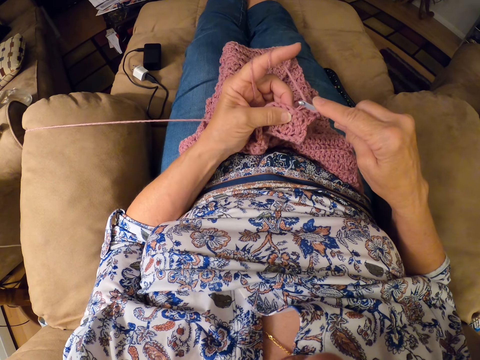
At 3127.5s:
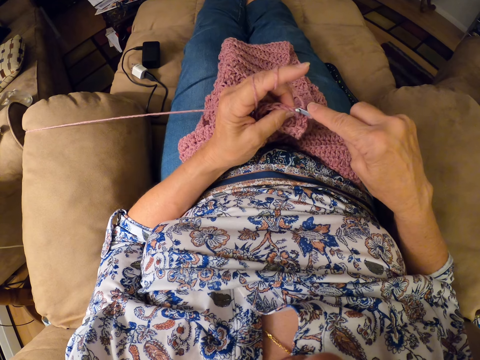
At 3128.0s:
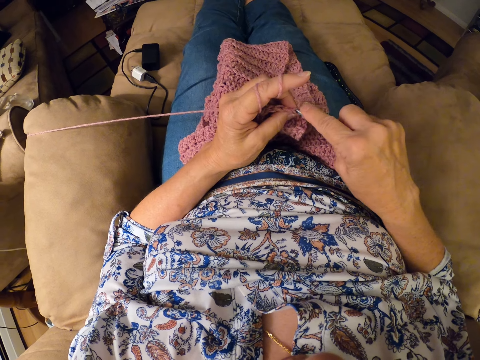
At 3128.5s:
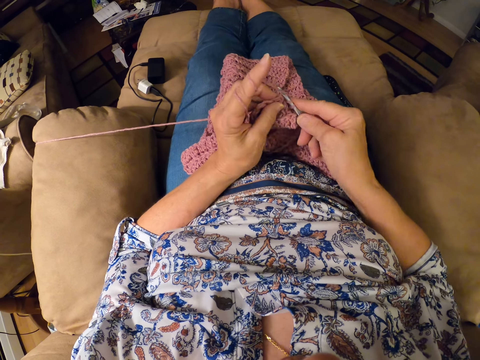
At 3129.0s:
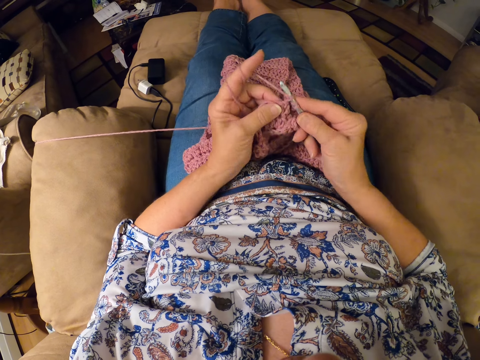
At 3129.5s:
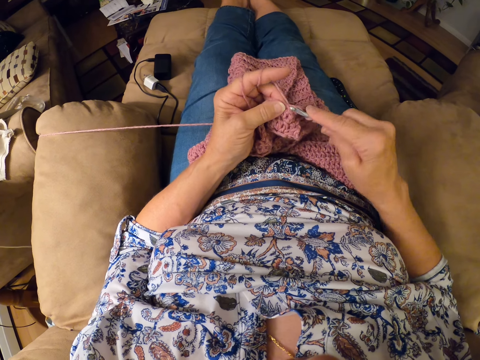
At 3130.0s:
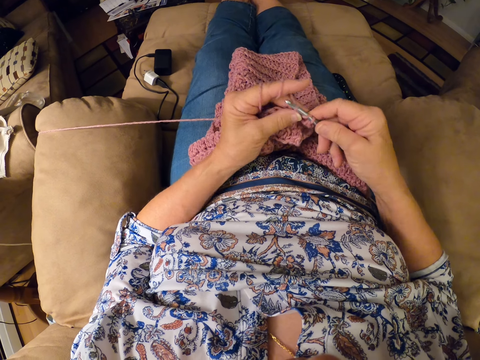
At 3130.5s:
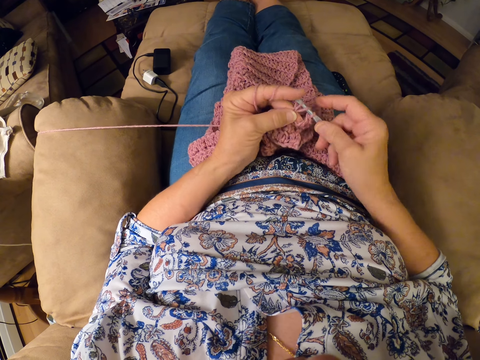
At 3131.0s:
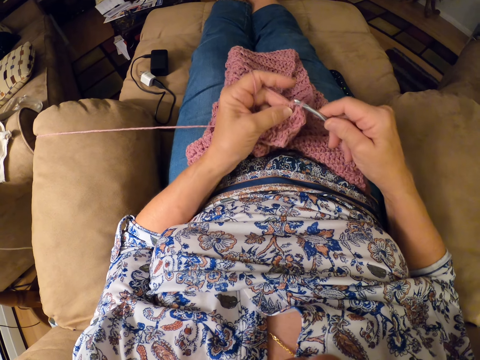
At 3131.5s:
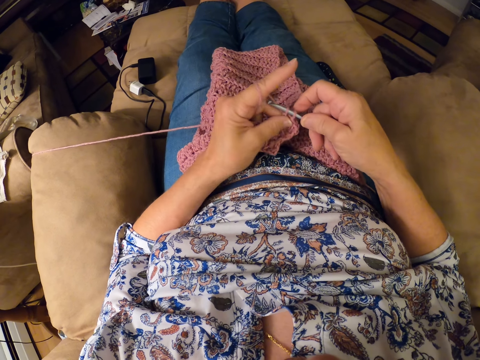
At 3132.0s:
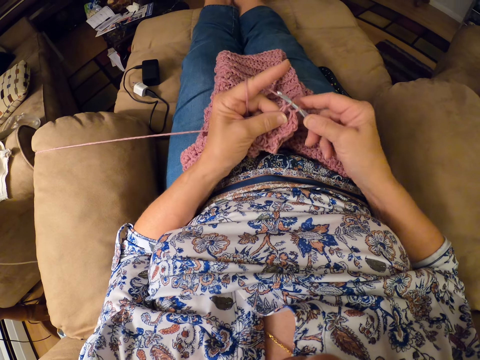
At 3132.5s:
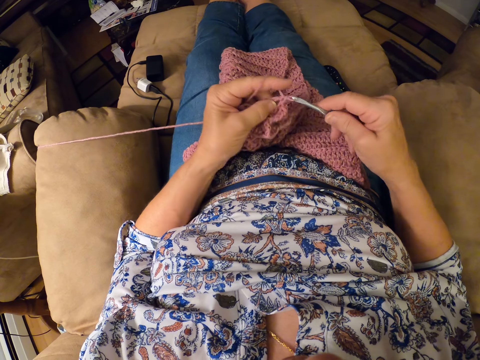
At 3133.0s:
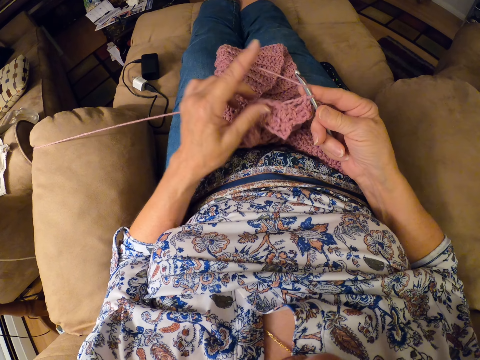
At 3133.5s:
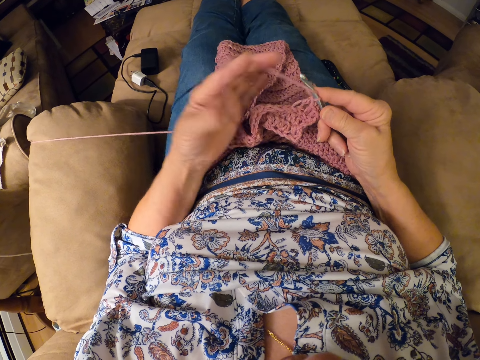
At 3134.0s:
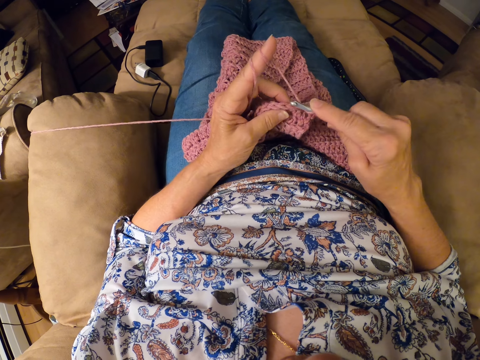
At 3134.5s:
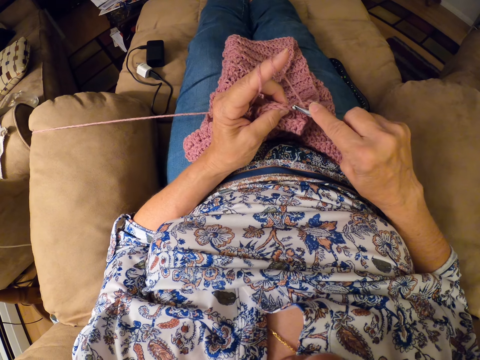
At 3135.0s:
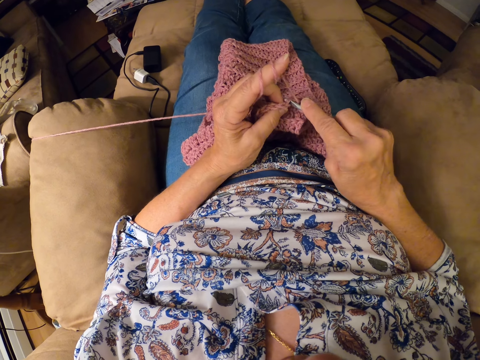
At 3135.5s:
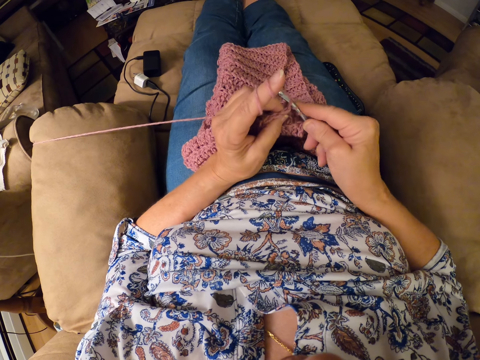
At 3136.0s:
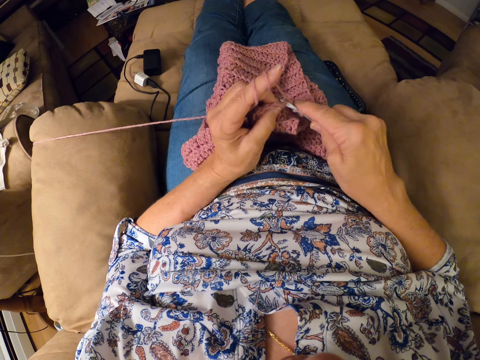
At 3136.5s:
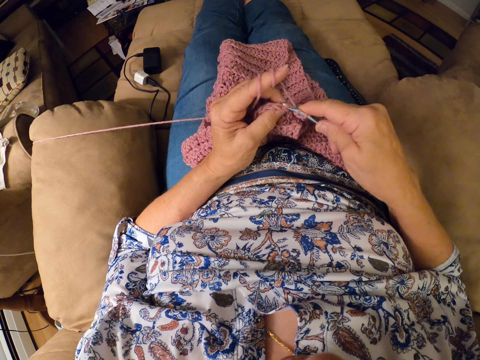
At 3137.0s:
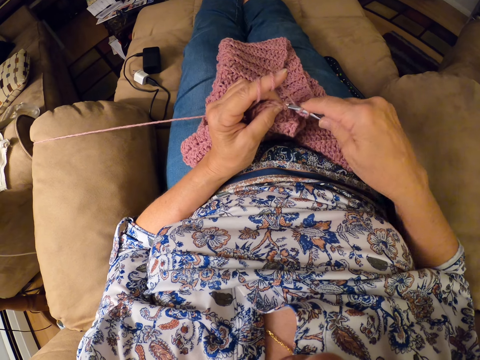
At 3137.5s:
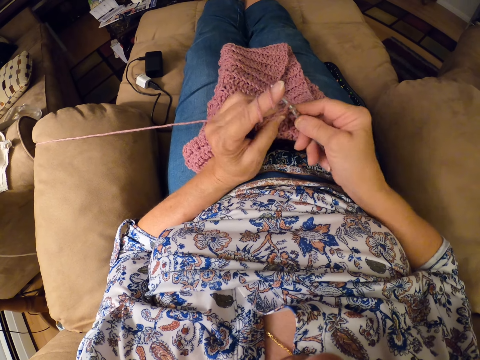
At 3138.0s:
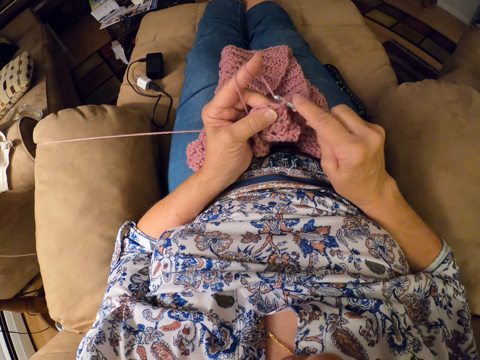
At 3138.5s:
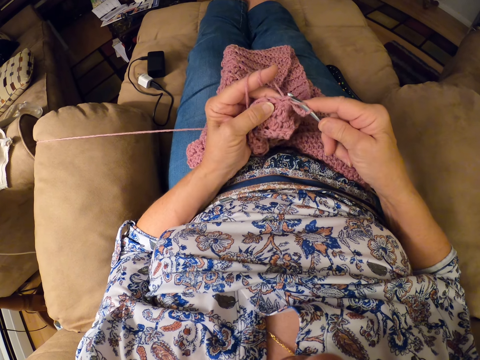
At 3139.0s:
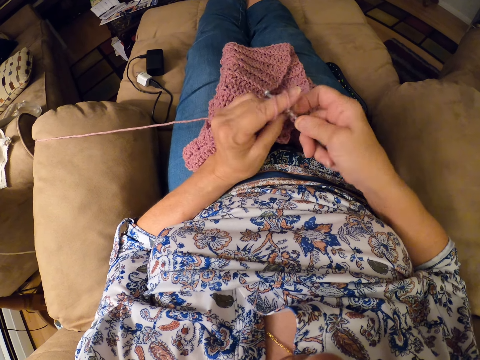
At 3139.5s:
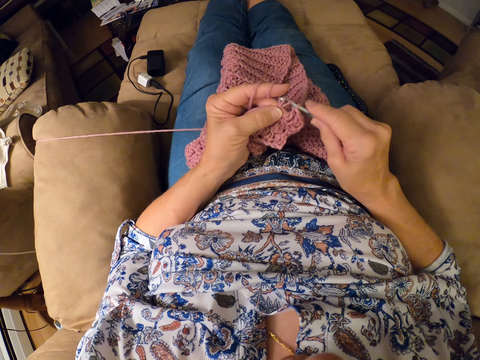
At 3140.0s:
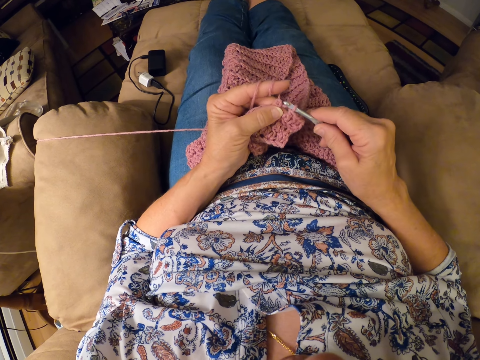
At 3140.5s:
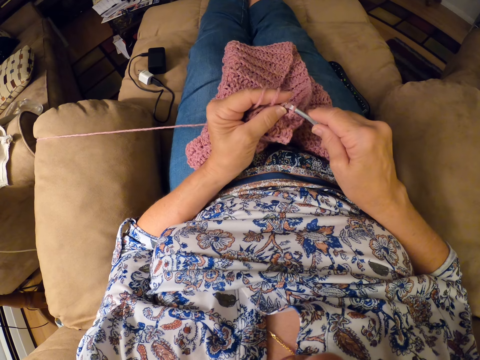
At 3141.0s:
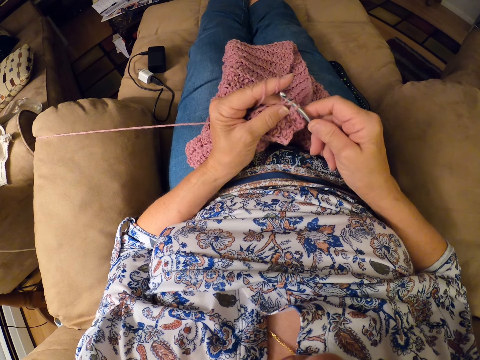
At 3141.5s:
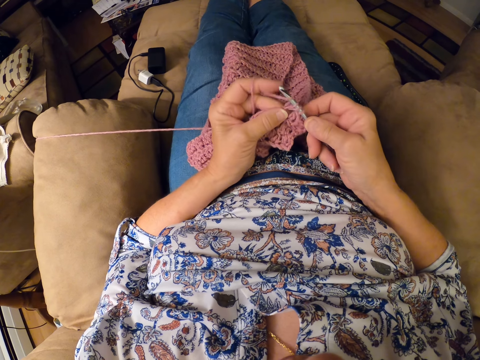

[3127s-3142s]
The camera wearer knits the garment. They adjust the thread. They knit the garment.

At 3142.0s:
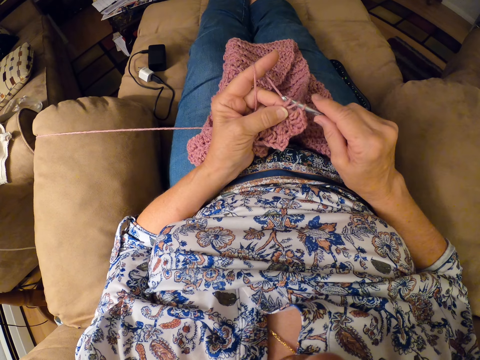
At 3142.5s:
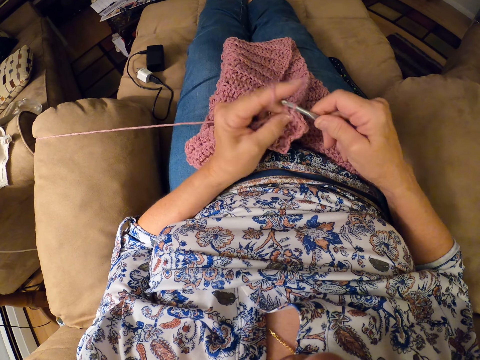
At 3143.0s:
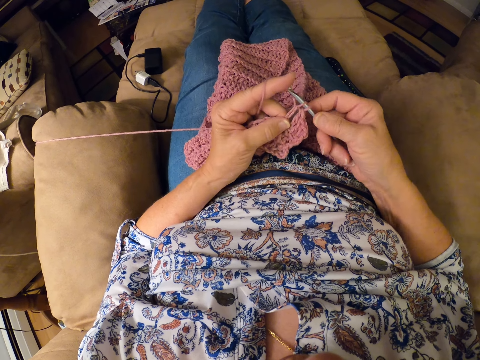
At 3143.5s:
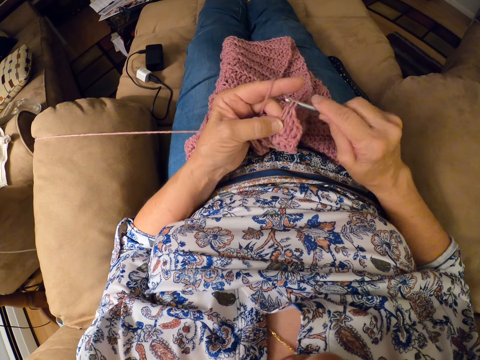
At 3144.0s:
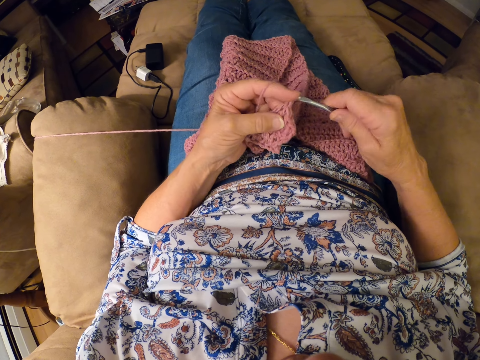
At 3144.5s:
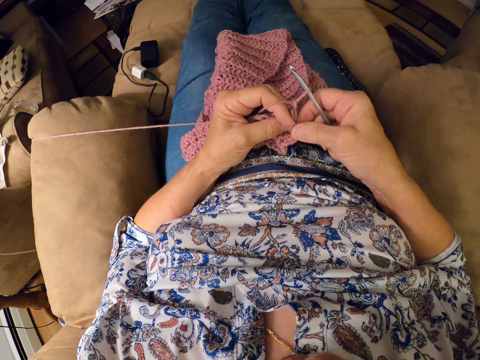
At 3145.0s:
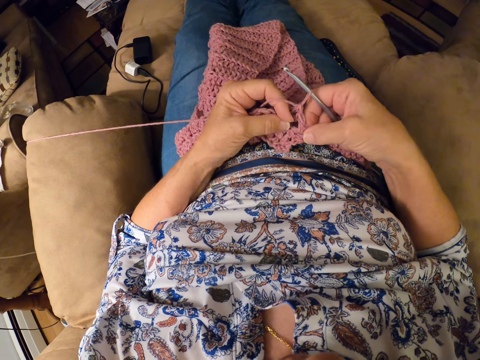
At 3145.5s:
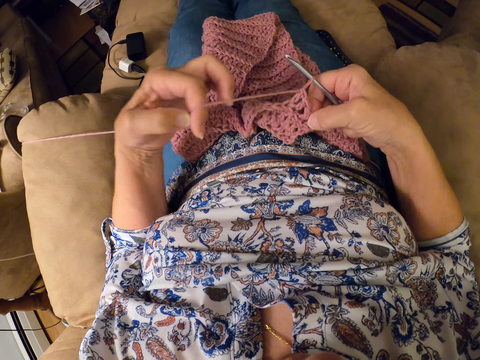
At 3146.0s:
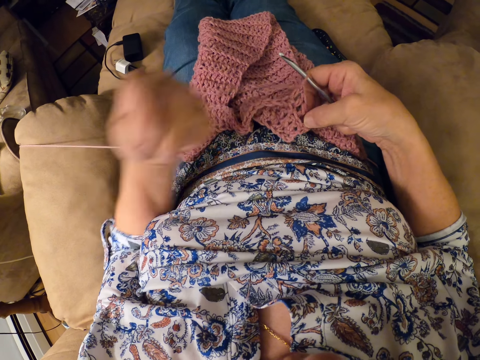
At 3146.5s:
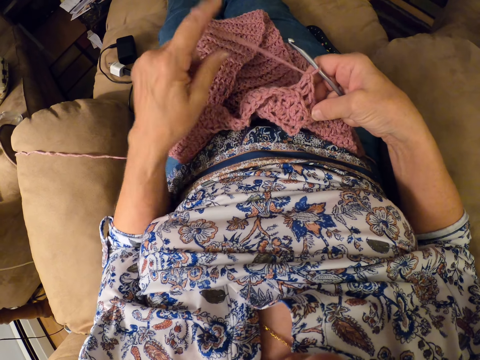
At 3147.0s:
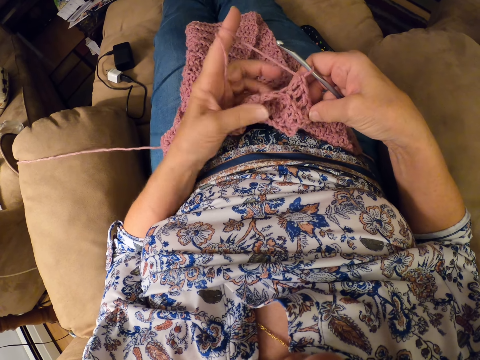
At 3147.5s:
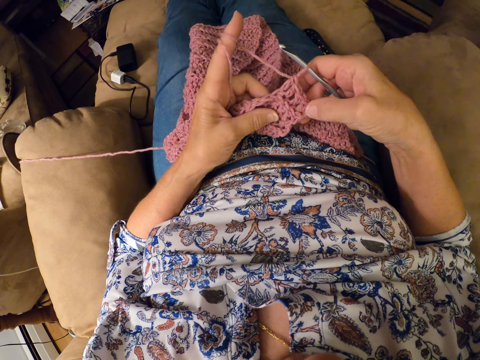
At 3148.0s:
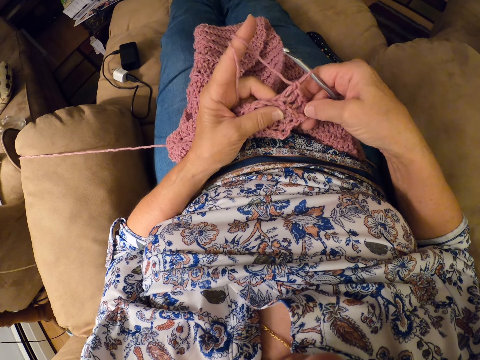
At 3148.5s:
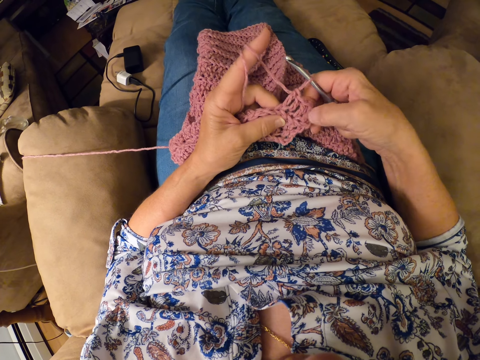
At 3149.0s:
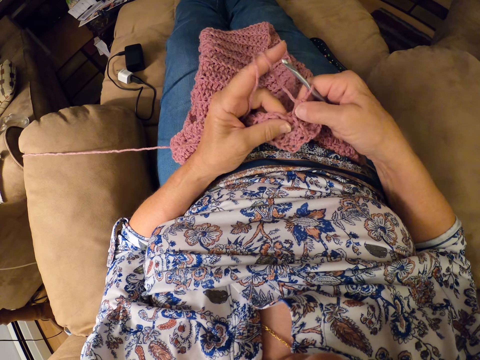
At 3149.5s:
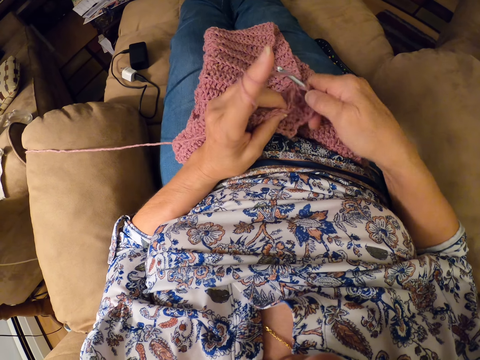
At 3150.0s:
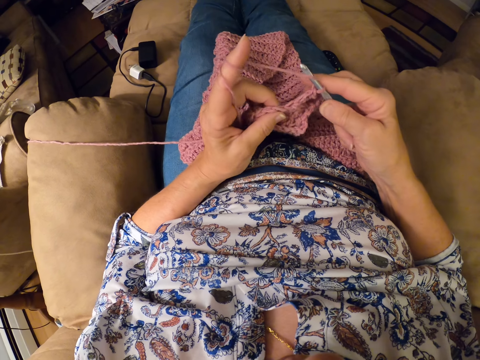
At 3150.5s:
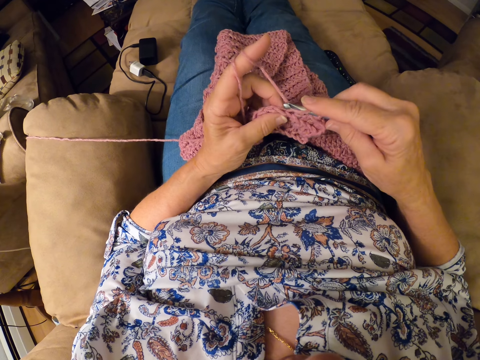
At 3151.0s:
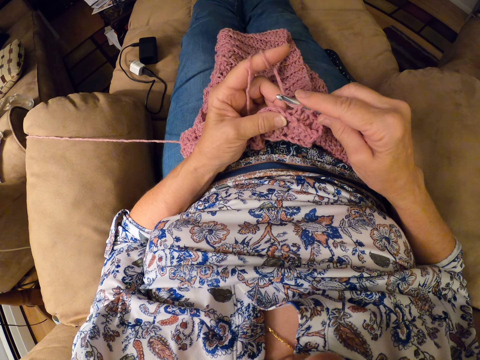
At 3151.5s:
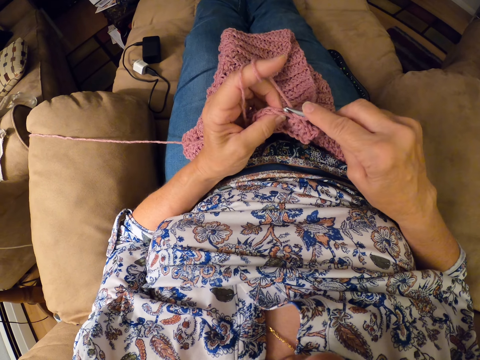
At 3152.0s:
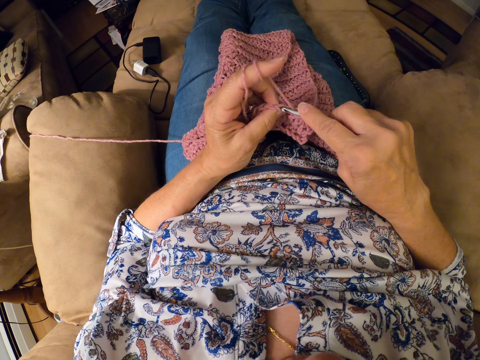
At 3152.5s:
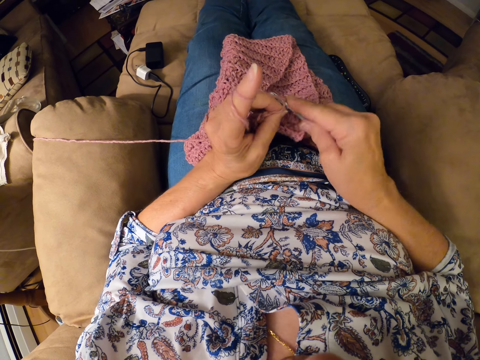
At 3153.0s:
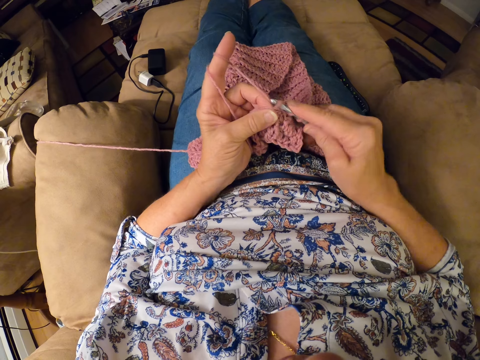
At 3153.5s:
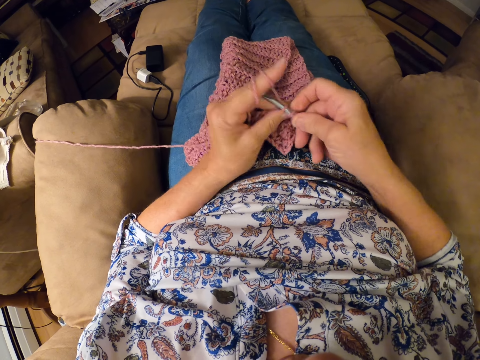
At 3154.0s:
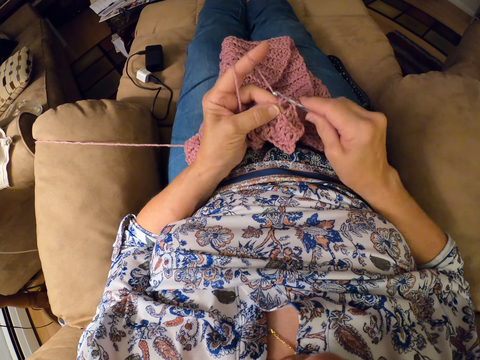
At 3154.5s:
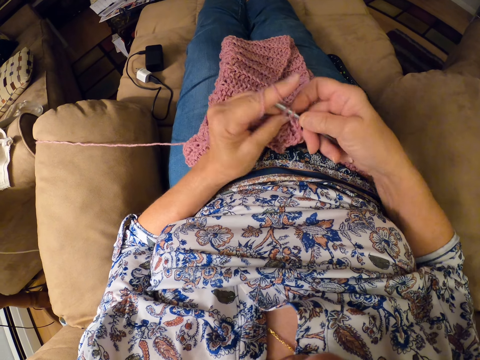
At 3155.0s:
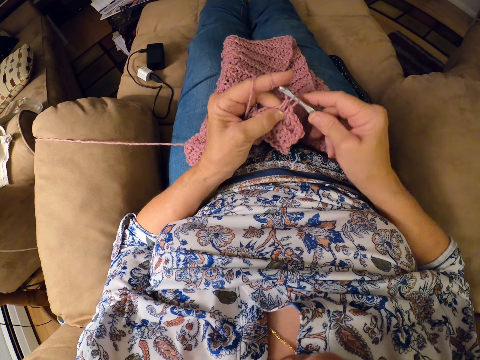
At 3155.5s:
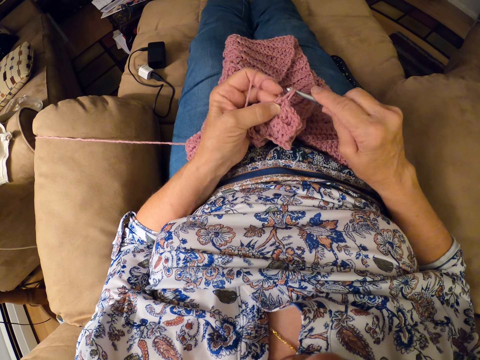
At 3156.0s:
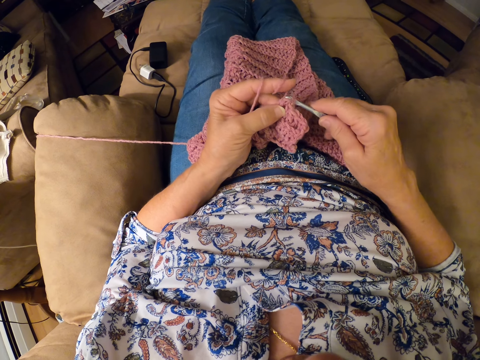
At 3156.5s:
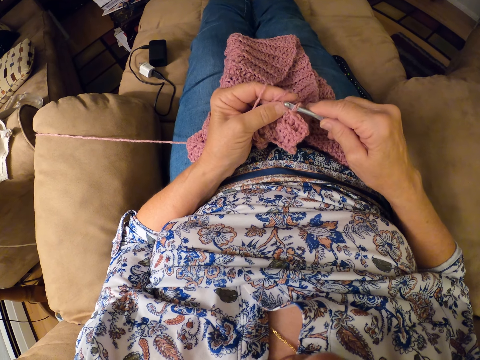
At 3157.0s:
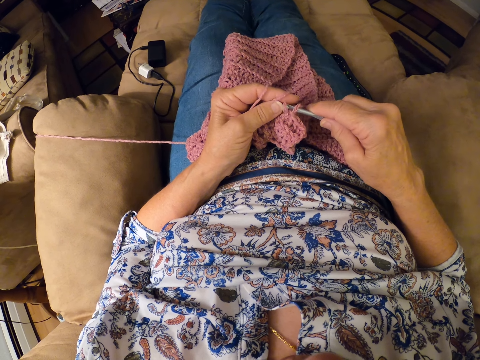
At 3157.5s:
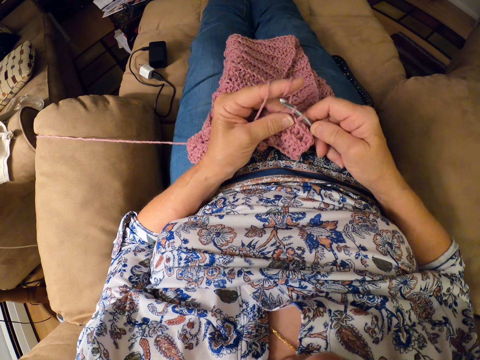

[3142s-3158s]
The camera wearer adjusts the thread. They knit the garment.
